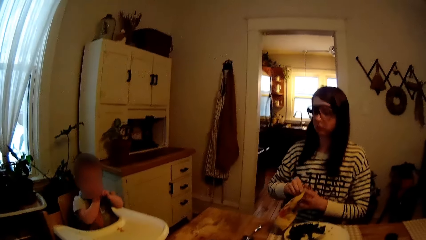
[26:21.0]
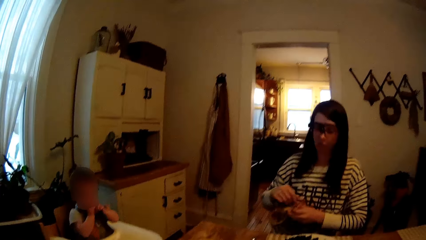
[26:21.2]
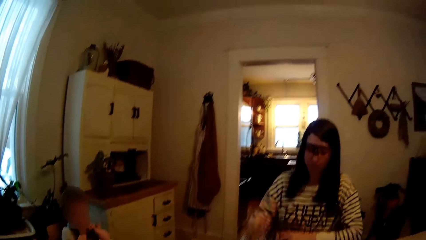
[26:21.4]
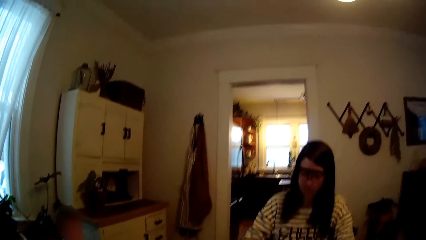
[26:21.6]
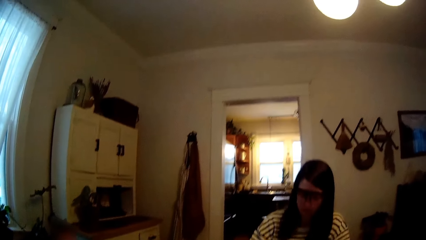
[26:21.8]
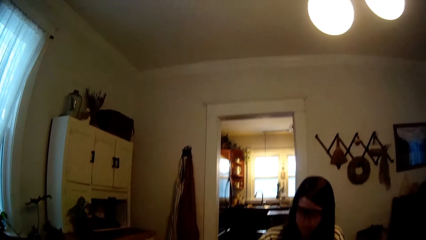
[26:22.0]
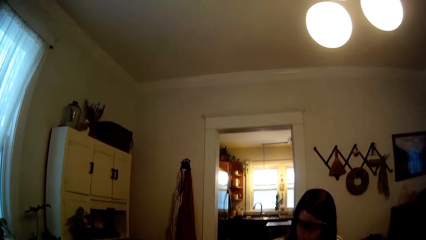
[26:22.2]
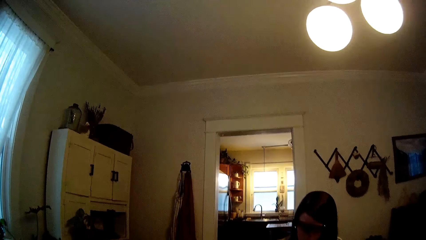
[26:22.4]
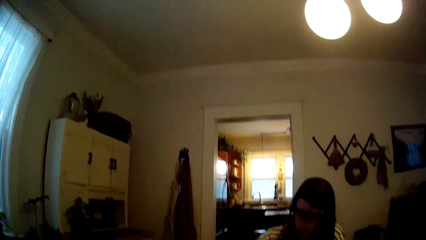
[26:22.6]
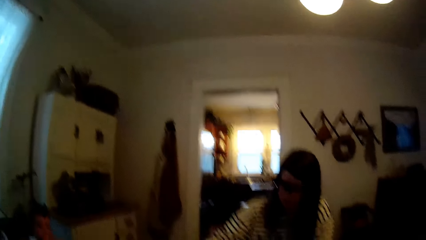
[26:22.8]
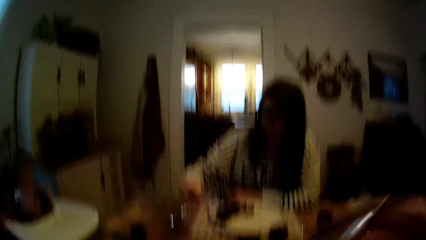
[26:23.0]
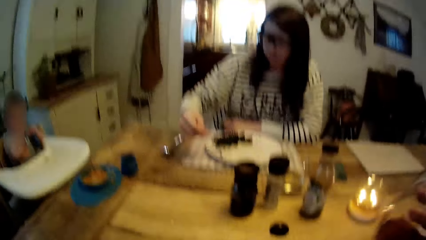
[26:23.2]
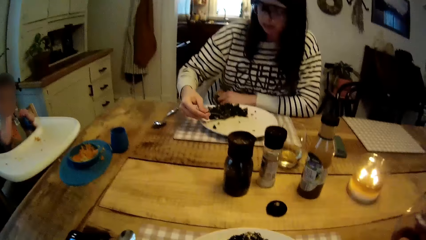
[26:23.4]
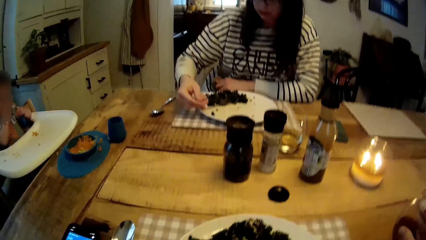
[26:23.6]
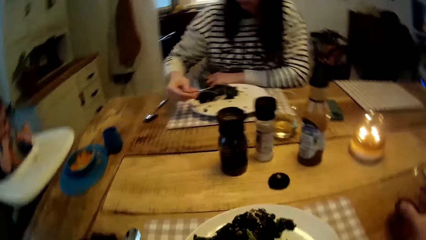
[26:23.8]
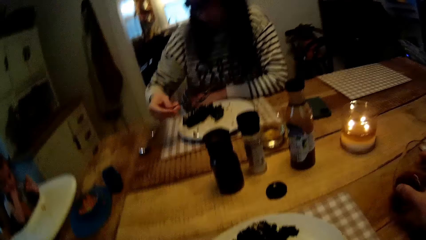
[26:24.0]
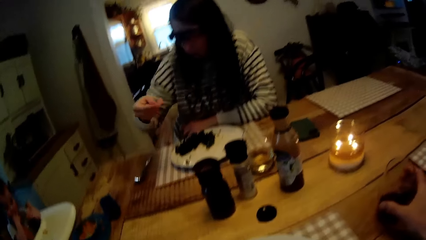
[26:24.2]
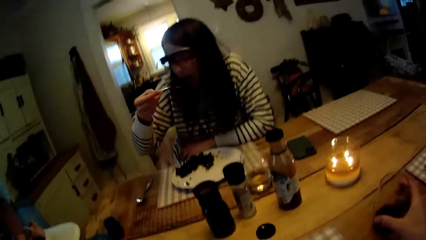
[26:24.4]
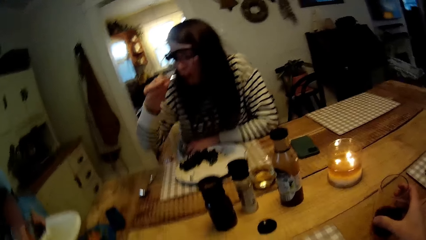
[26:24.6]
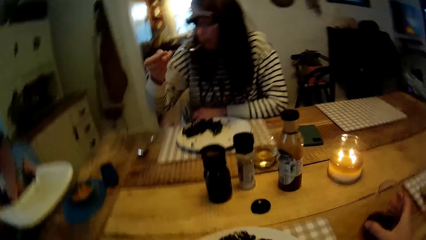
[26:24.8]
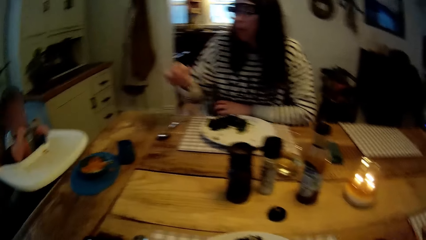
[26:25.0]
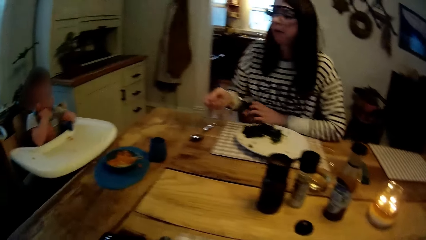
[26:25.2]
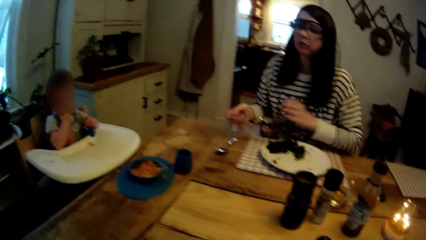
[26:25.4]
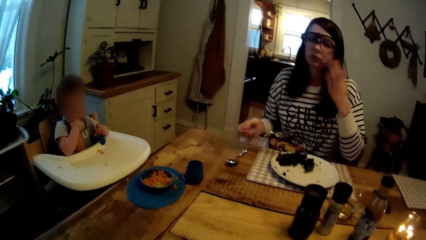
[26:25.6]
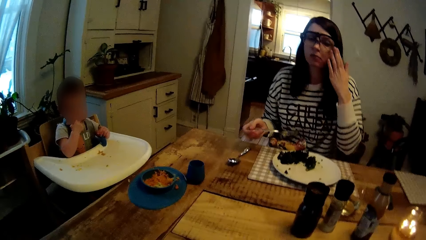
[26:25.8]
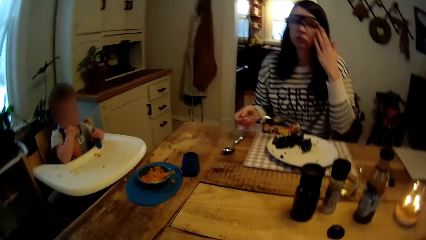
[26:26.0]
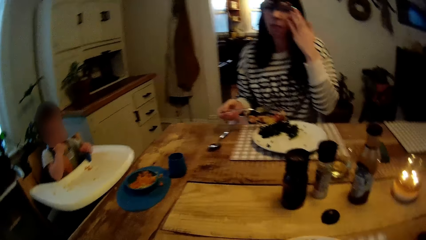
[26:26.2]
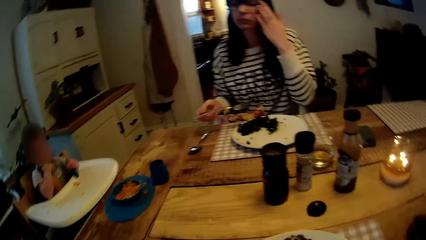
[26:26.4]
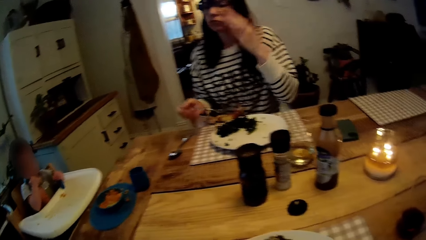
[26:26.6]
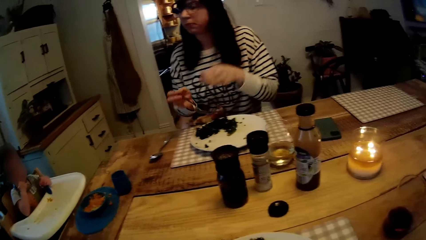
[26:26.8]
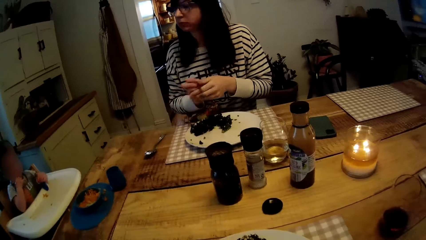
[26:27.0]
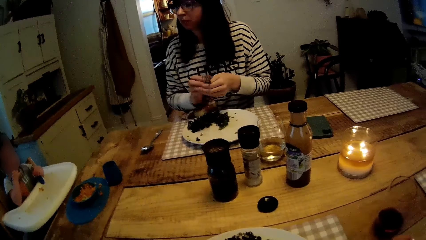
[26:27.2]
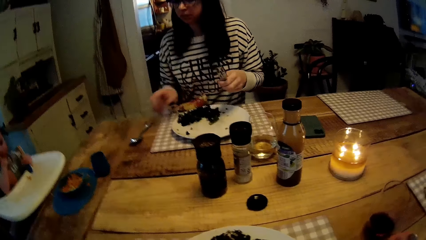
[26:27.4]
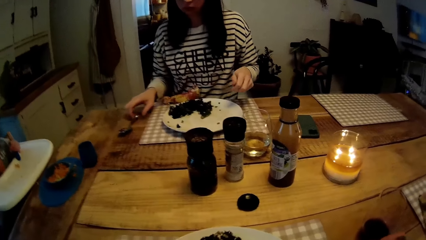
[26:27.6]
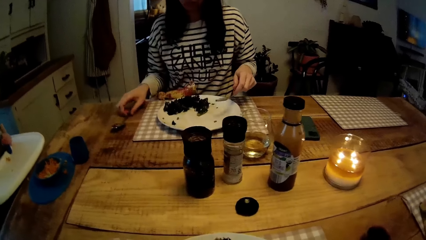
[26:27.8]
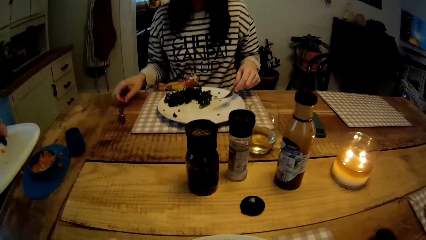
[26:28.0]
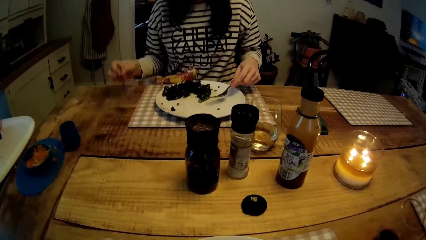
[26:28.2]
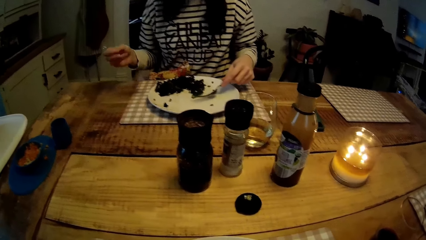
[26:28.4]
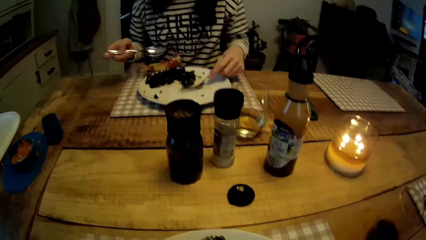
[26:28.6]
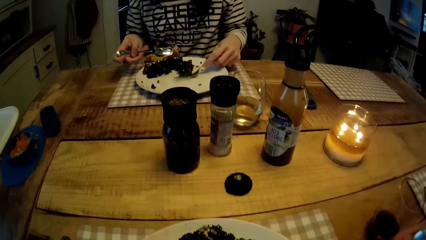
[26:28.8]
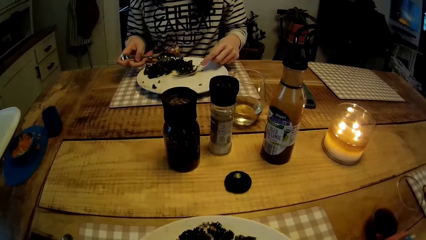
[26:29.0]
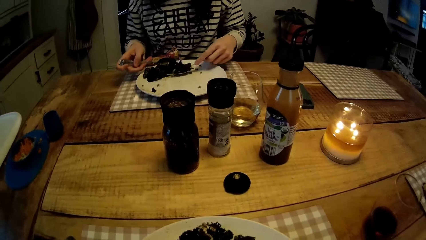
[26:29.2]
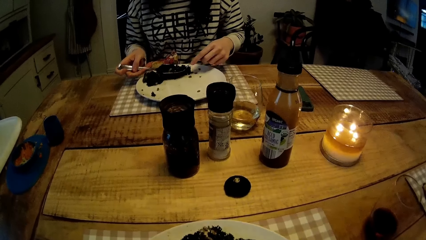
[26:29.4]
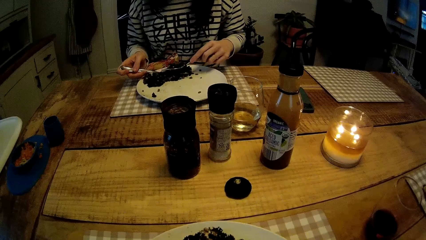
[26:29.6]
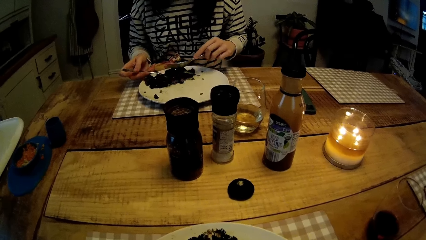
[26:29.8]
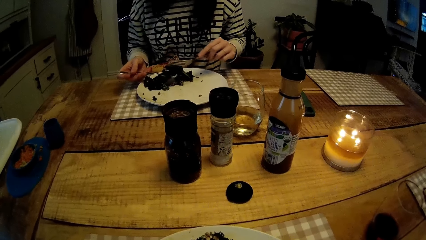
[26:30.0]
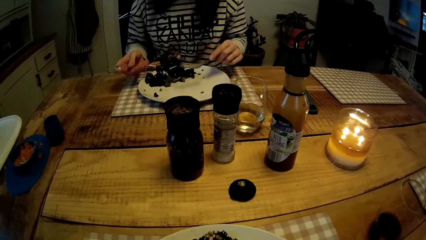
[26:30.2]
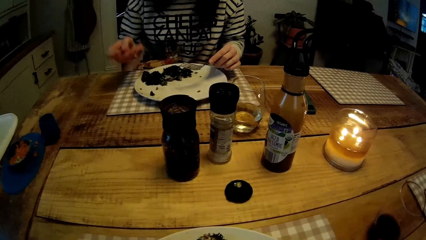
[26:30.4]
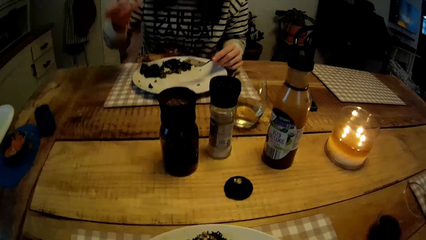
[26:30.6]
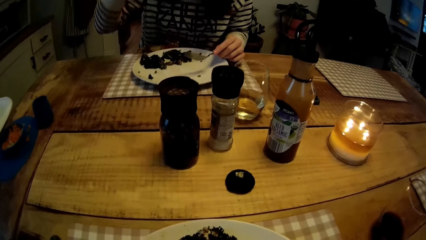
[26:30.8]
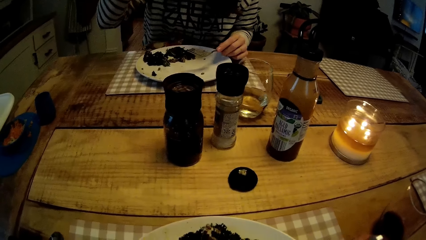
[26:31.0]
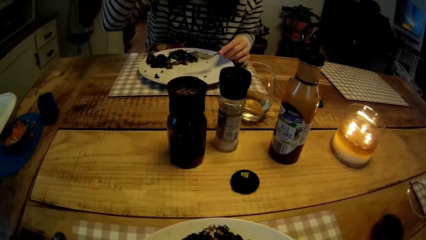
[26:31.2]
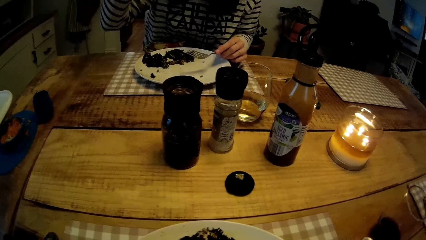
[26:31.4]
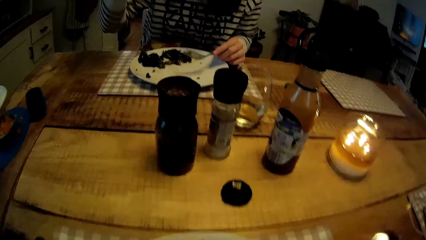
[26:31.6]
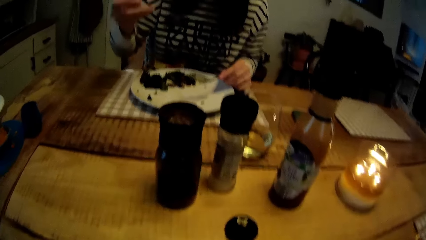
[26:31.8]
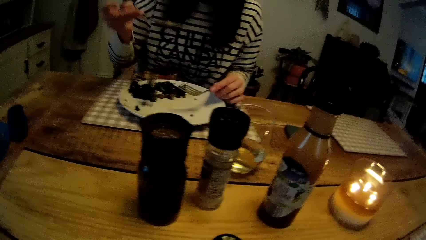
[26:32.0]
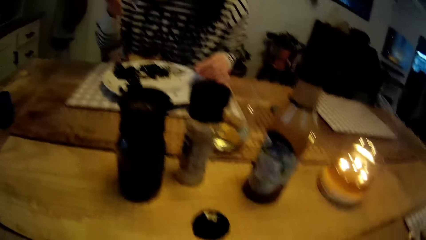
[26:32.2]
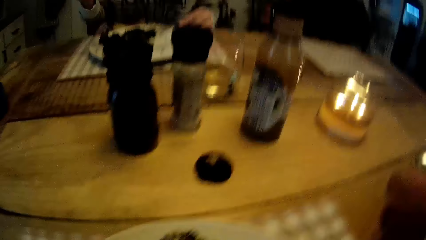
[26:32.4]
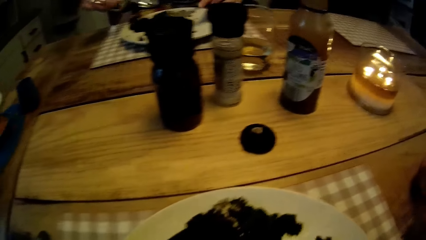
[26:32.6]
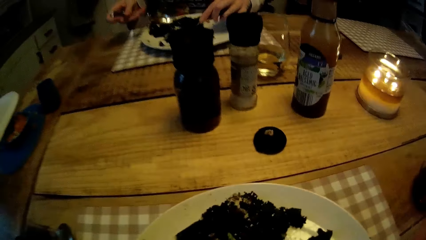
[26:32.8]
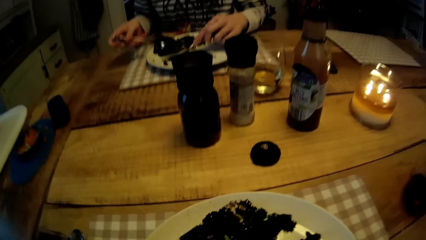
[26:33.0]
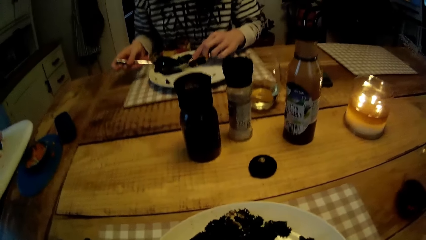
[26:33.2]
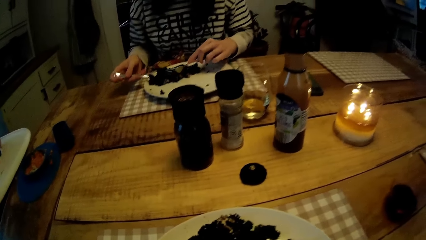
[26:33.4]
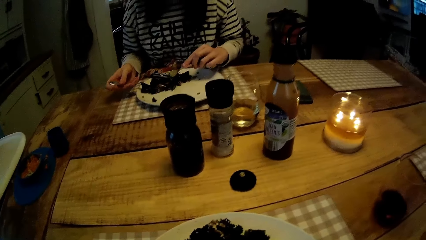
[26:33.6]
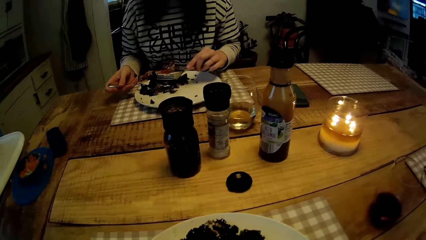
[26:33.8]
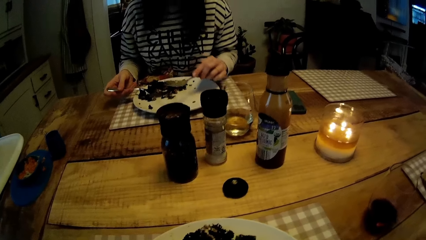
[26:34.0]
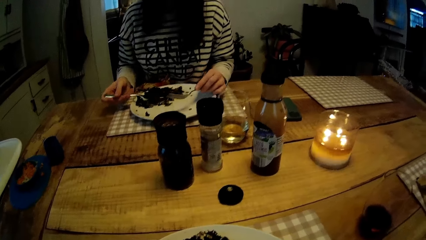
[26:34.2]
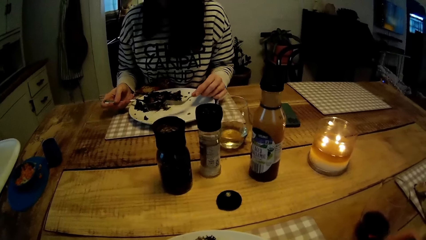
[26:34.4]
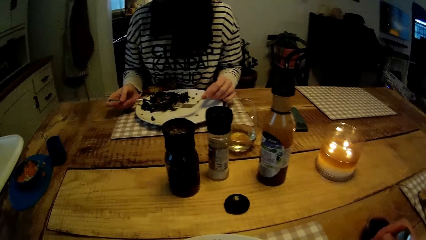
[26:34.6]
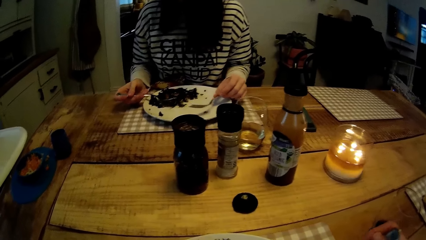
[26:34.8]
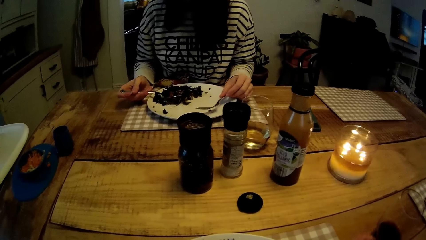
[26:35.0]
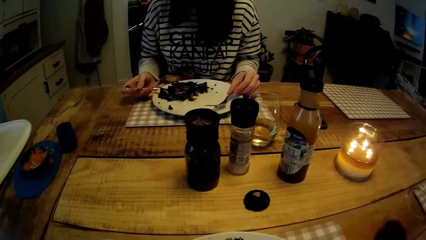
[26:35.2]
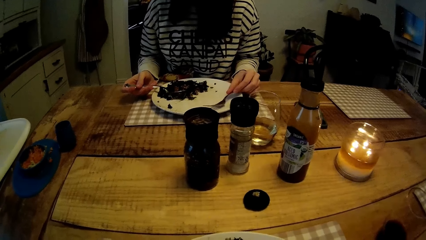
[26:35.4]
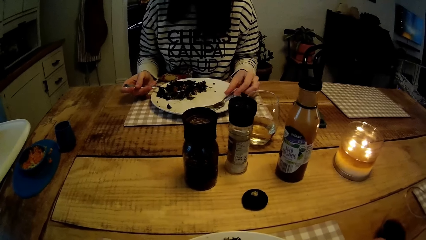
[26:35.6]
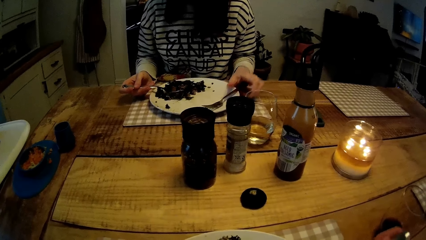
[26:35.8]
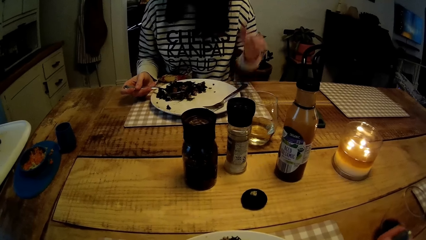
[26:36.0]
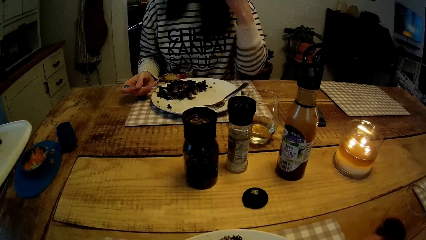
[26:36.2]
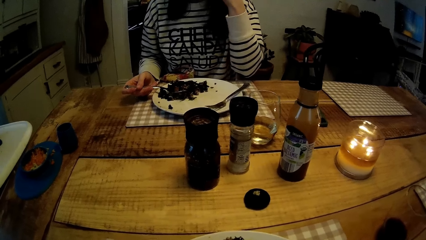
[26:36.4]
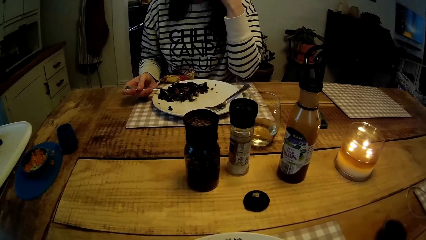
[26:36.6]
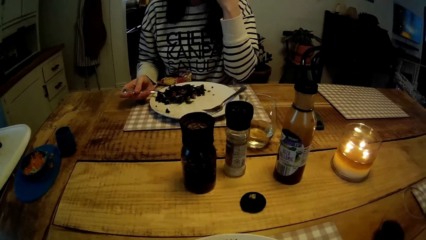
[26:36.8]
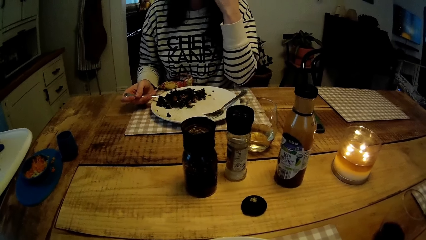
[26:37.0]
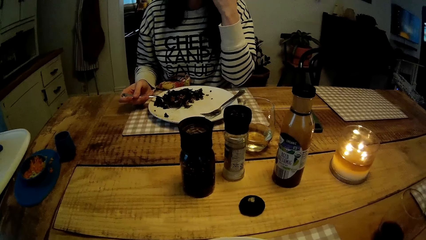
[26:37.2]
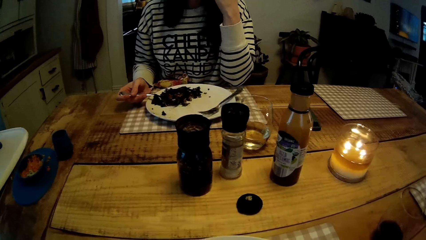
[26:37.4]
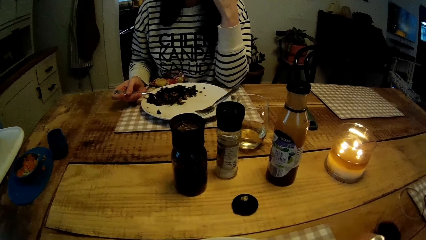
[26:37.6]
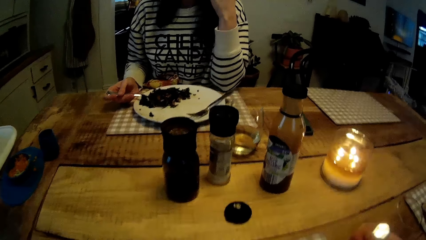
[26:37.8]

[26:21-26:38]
A woman cleans both hands with the towel. The camera wearer drinks from a glass cup in his right hand. He stares at the dining table. The woman picks food from the plate with a fork on her right hand. The camera wearer drops the glass cup in his right hand on the table. The woman eats the food on the fork on her right hand. The woman adjusts the glasses with her left hand. The woman holds the fork in her left hand. The woman picks up a spoon from the table with her right hand. The woman picks food with cutlery in both hands. The woman puts the food in her mouth with the spoon in her right hand. The camera wearer eats the food. He stares at the dining table. The woman picks food with cutlery in both hands. The woman drops the fork on her left hand on the plate.
